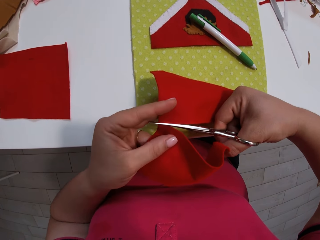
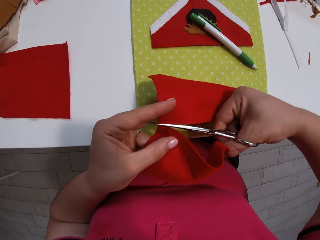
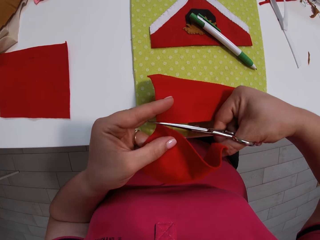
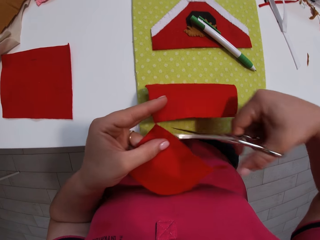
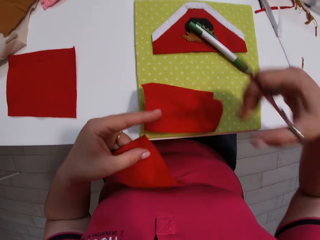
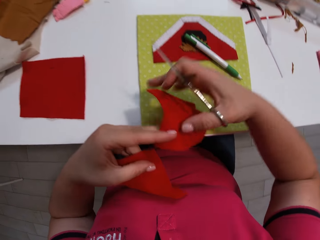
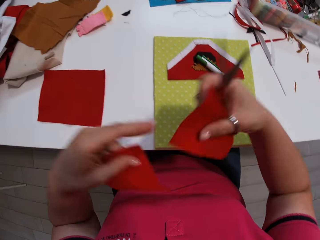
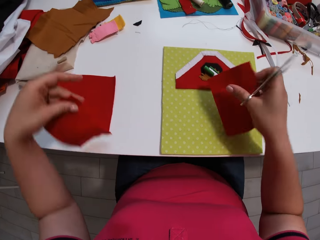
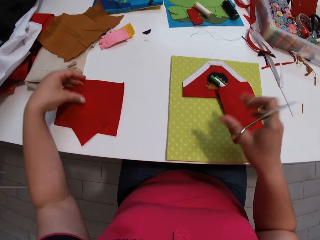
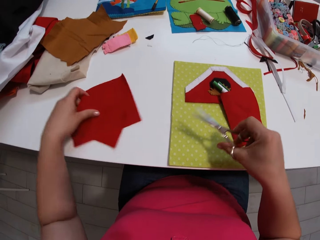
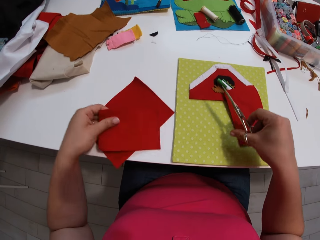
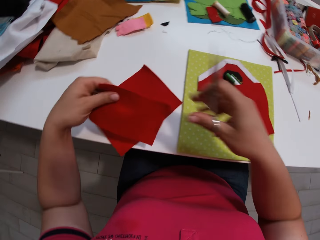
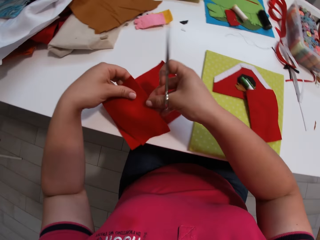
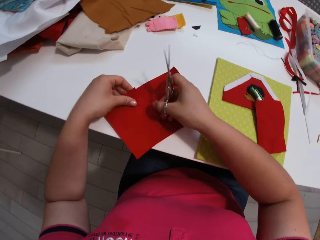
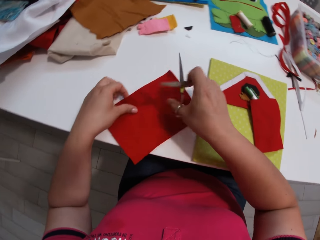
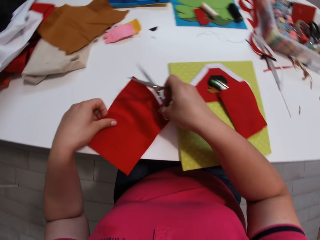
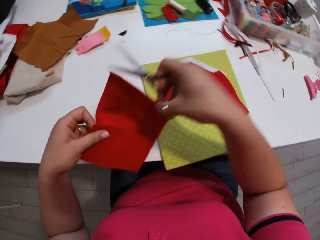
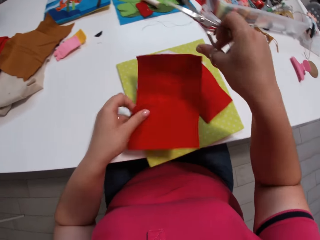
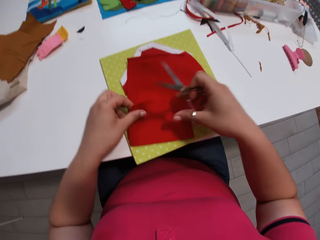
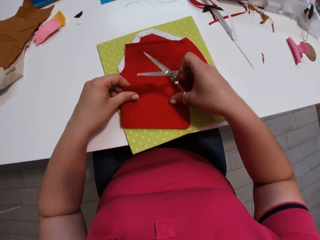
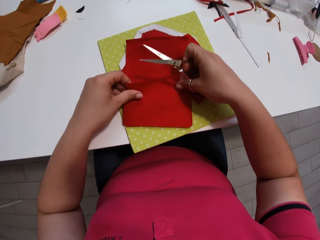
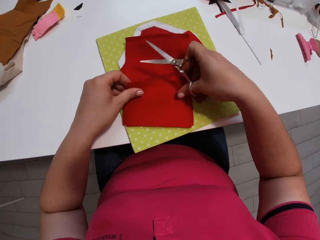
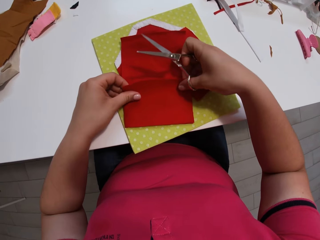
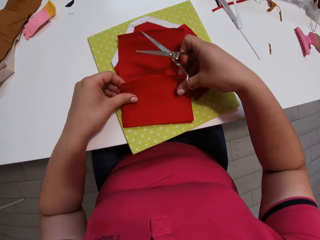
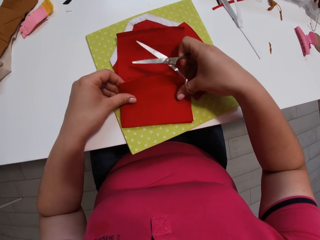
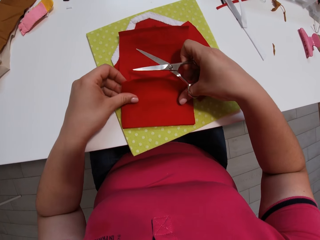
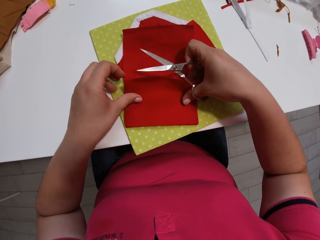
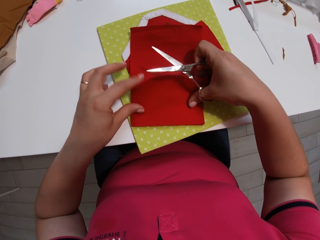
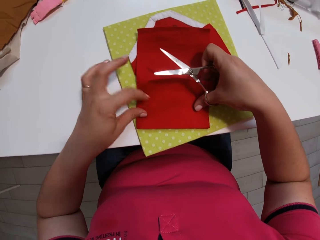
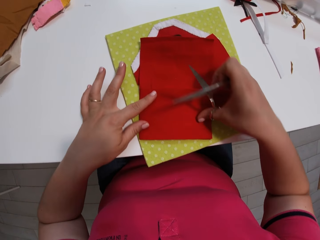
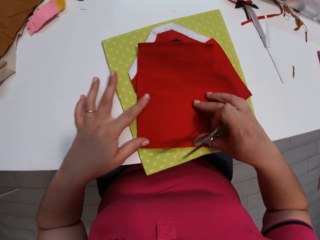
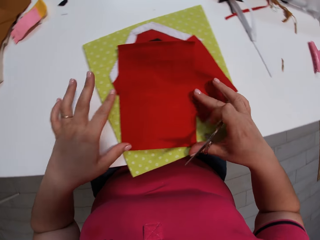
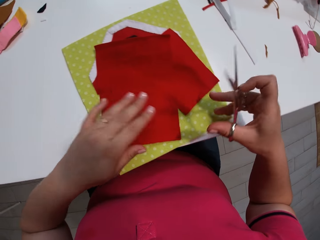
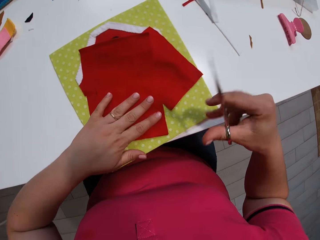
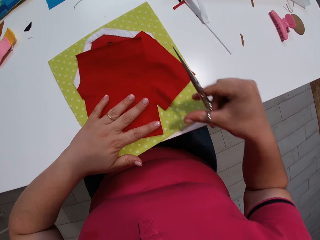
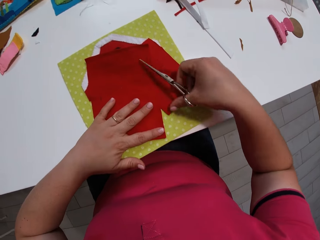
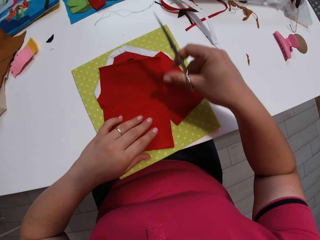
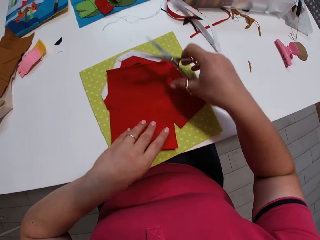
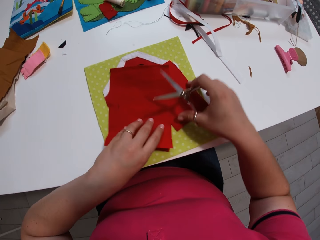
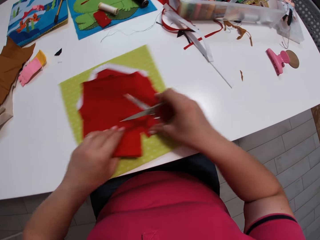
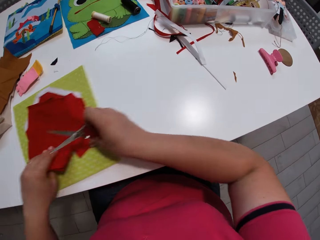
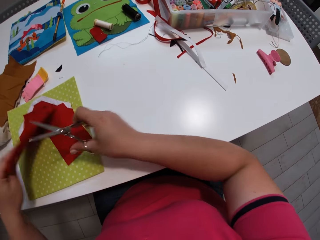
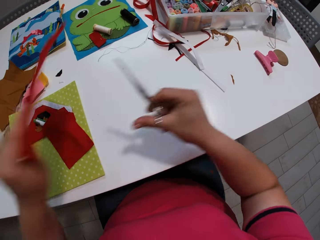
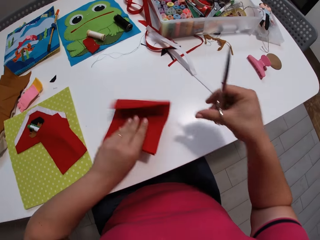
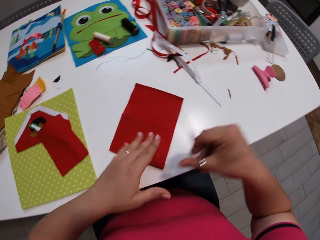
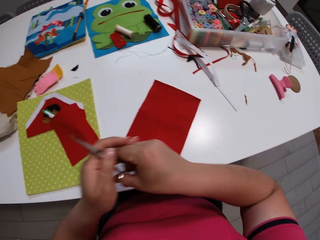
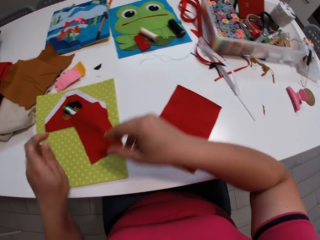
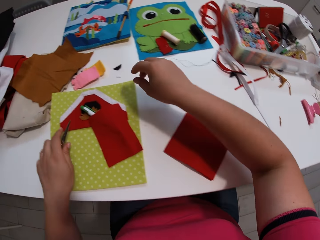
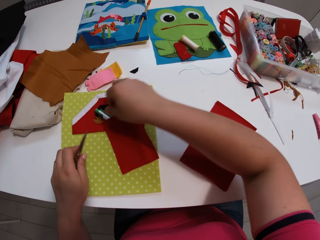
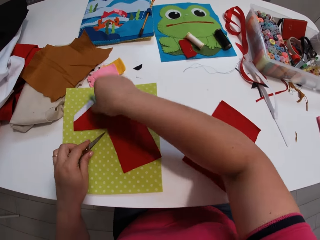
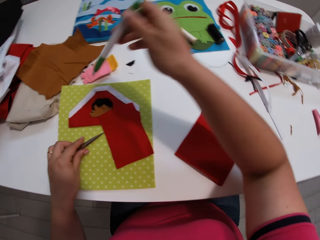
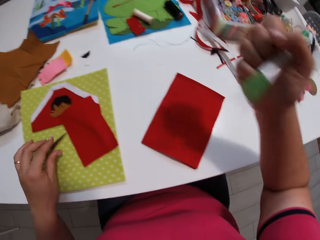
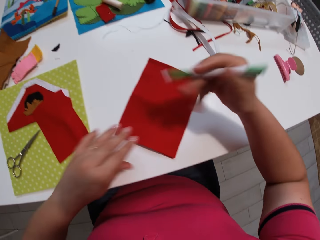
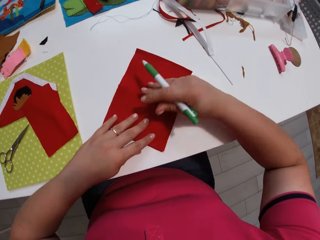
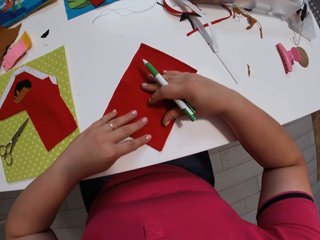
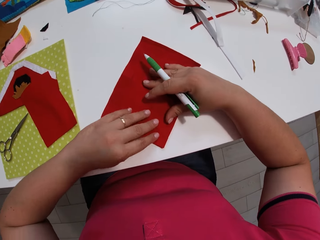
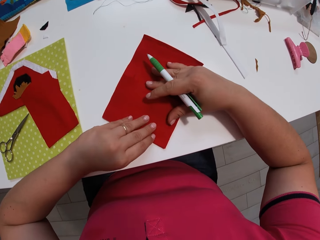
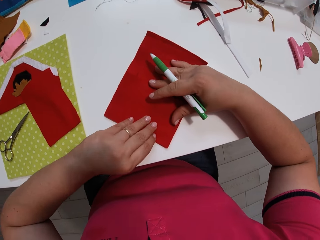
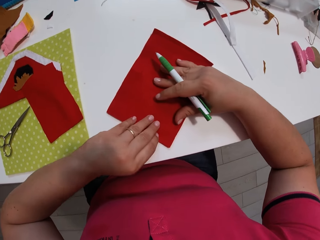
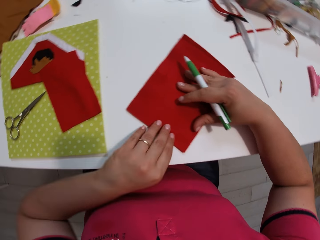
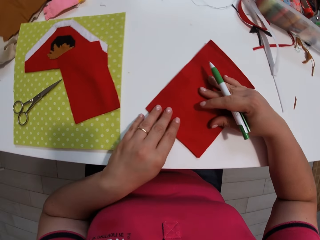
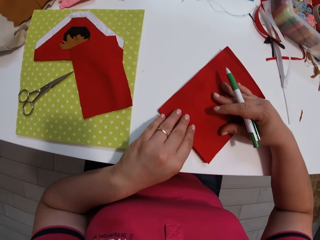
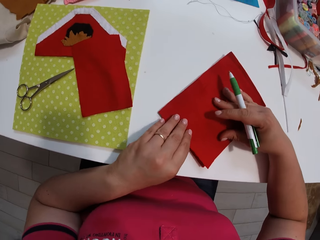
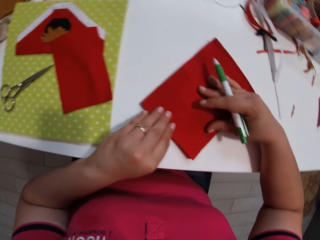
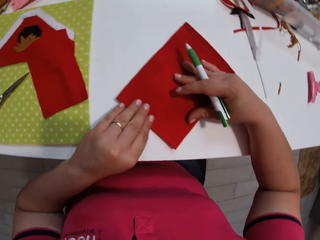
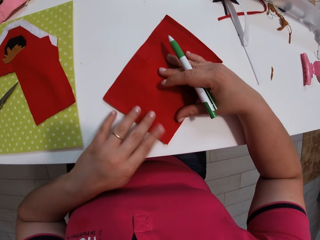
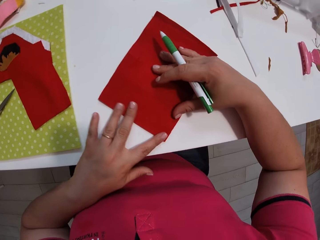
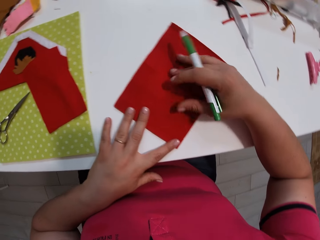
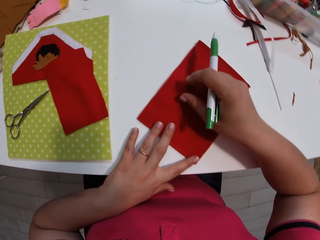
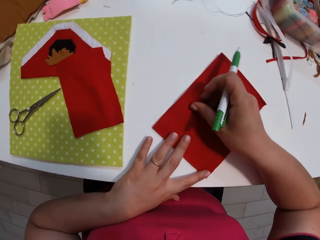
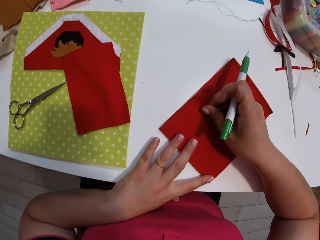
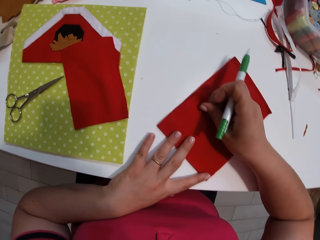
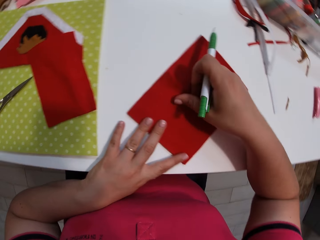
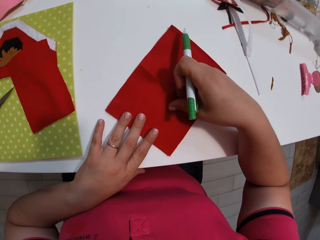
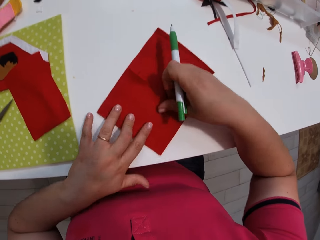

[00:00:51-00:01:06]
The camera wearer puts a piece of cloth on the other piece of cloth. They put a piece of cloth on the paper. They pick up a fabric. They put the pieces of cloth on the paper. They move the paper aside. They put the piece of cloth on the table. They pick up a pen. They touch the piece of cloth.

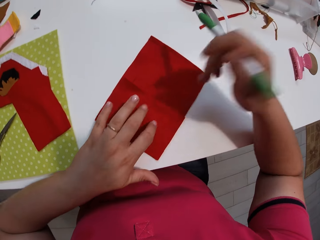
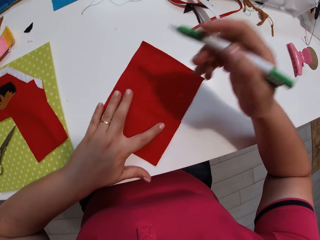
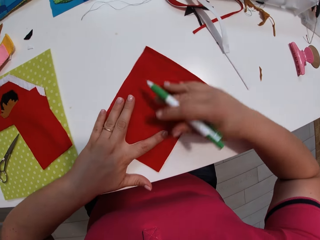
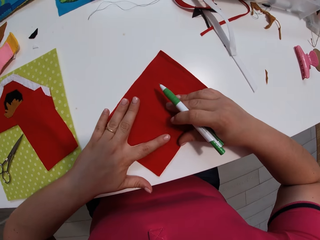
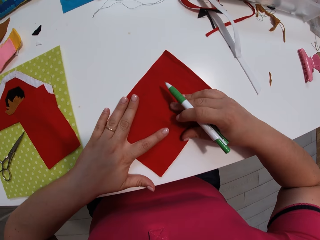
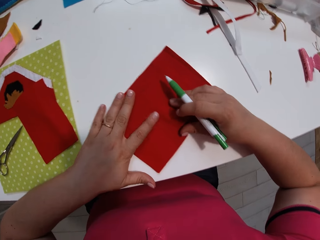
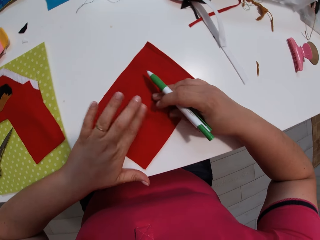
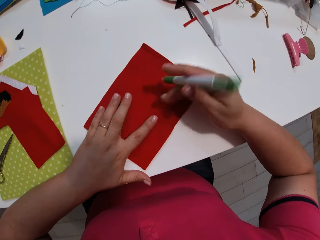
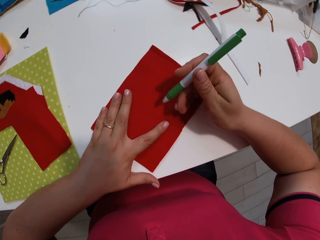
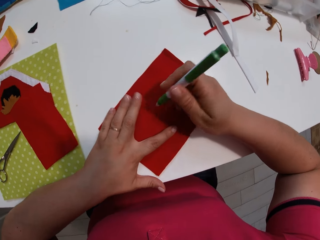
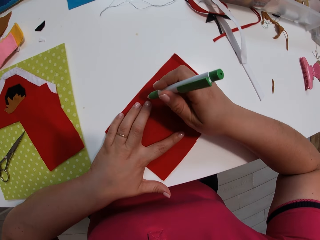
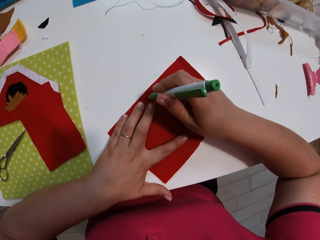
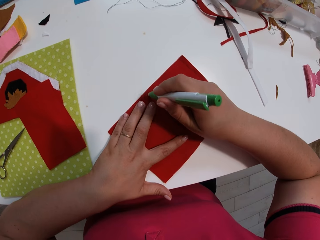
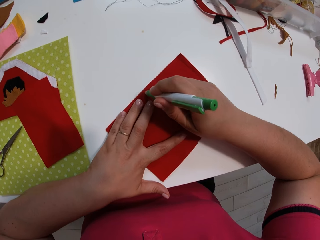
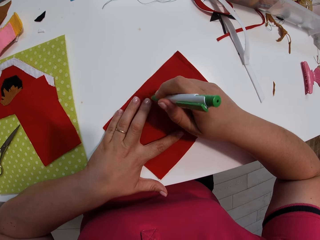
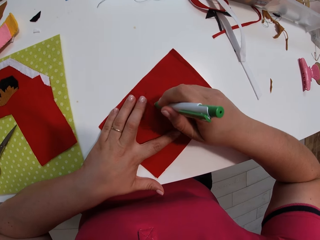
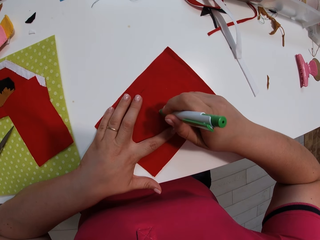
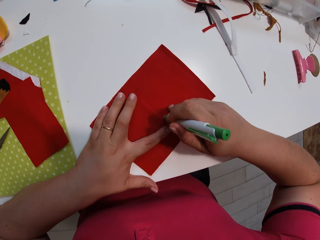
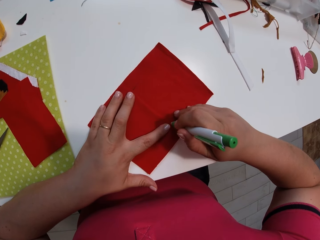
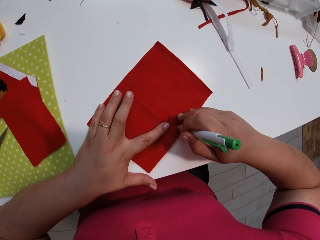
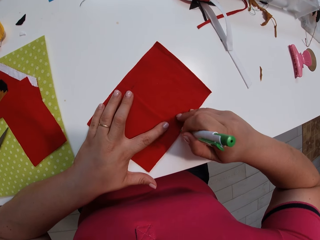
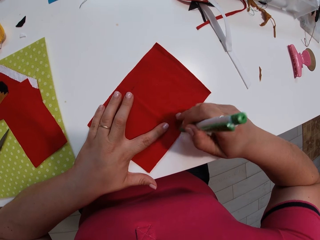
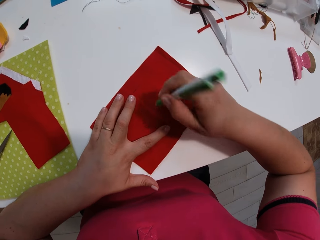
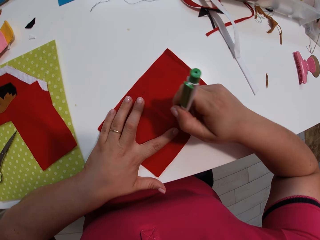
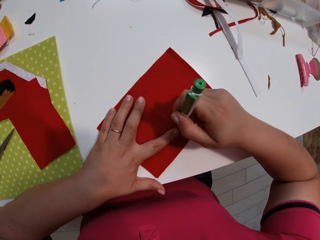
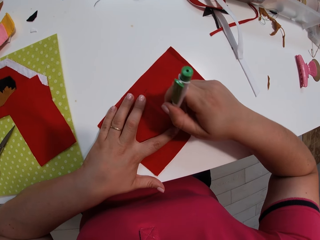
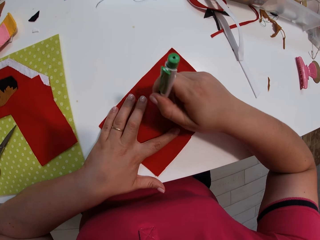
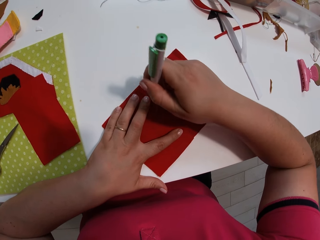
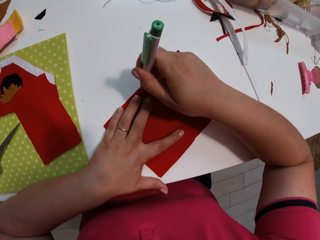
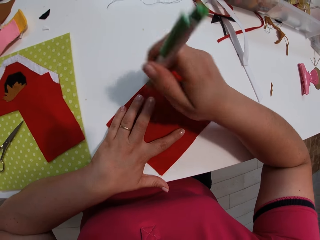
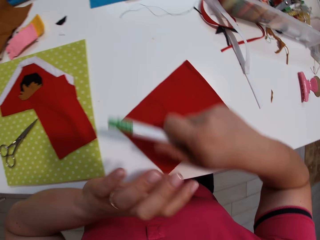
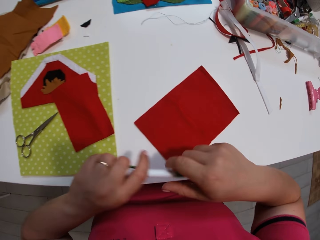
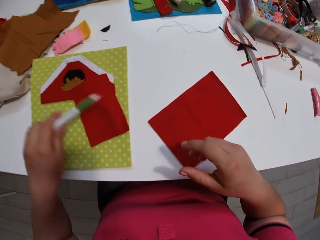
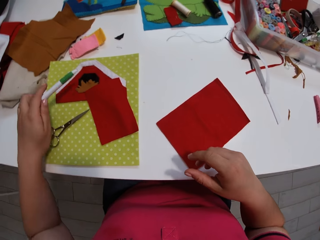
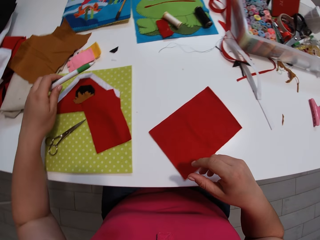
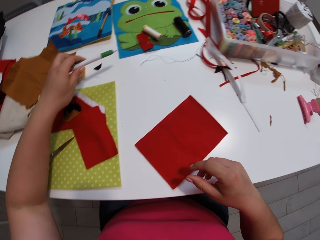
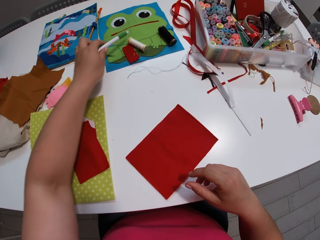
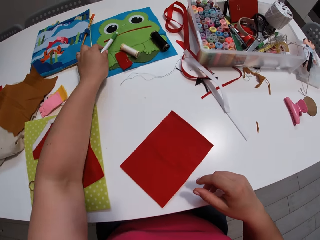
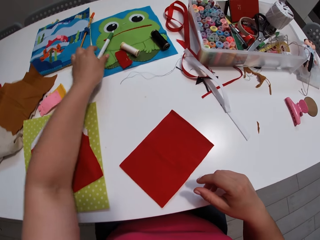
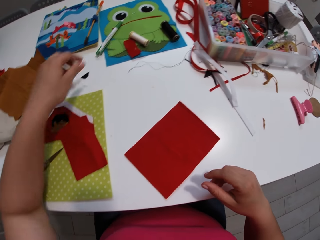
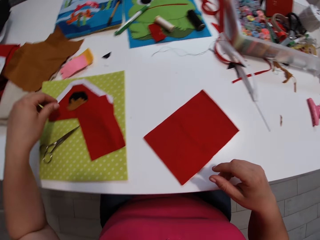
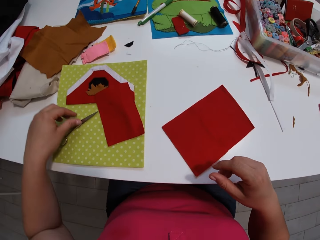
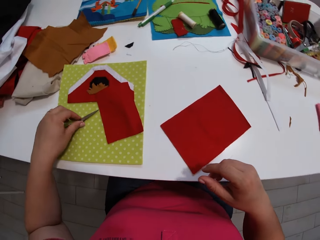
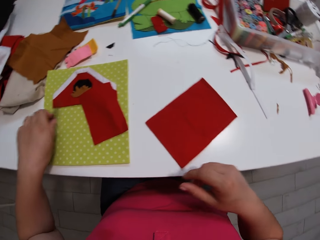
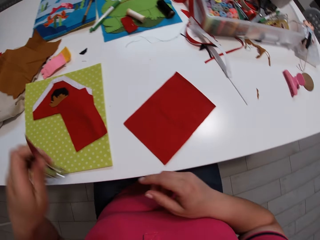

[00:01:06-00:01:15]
The camera wearer writes on the piece of cloth. They draw on the fabric. They put the pen down on the table.
